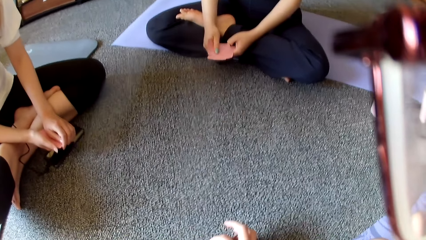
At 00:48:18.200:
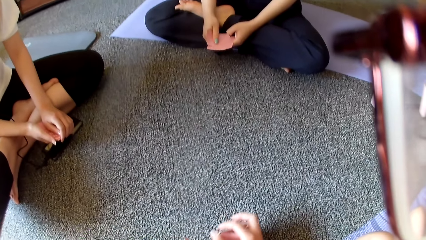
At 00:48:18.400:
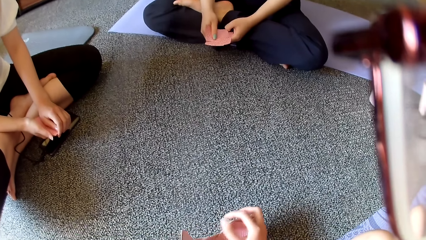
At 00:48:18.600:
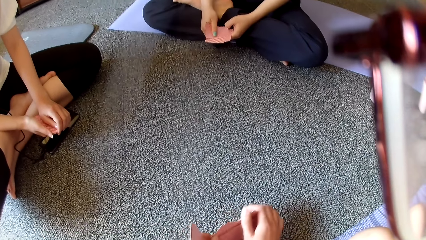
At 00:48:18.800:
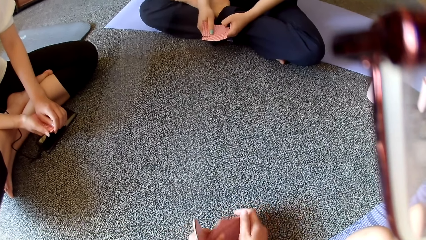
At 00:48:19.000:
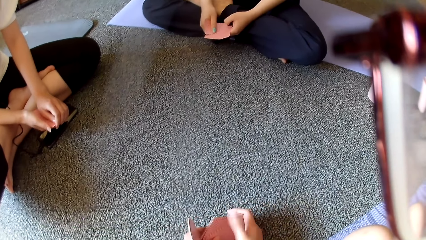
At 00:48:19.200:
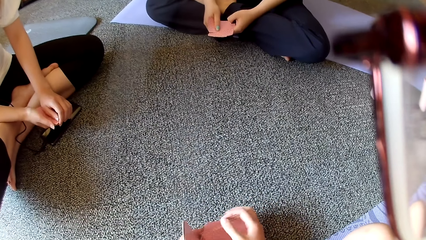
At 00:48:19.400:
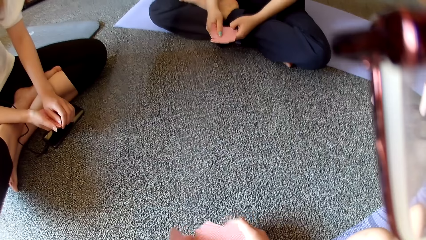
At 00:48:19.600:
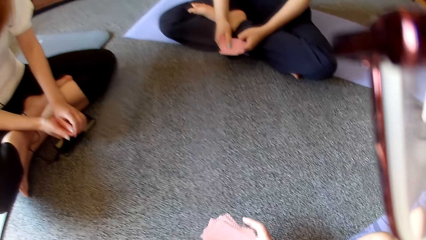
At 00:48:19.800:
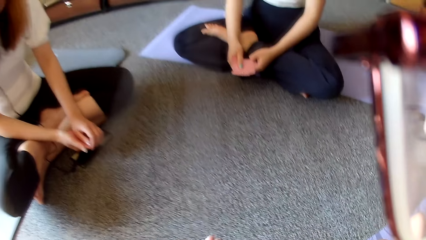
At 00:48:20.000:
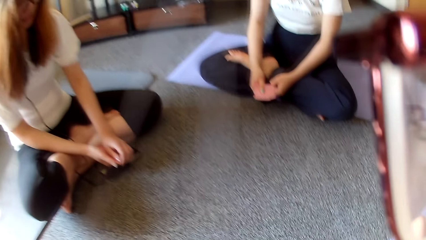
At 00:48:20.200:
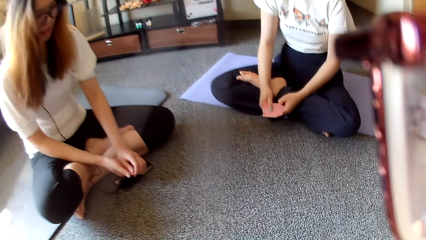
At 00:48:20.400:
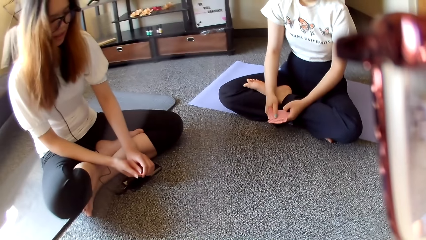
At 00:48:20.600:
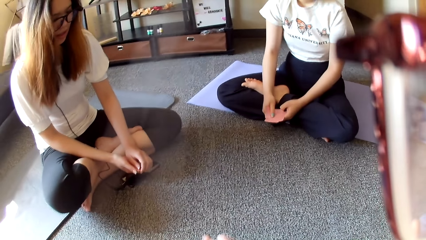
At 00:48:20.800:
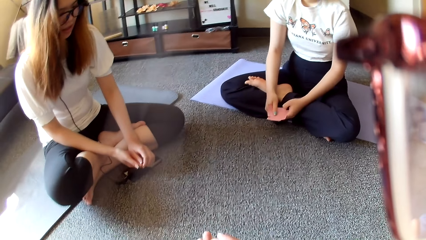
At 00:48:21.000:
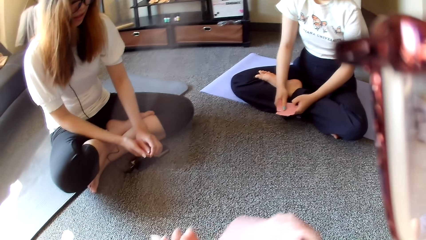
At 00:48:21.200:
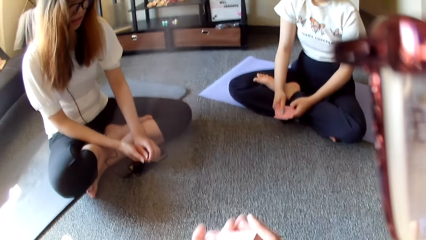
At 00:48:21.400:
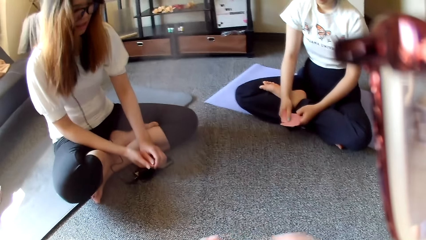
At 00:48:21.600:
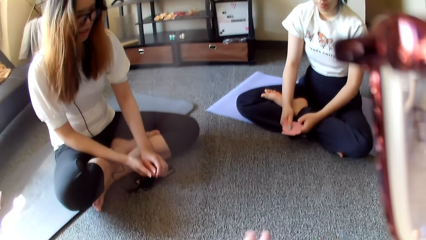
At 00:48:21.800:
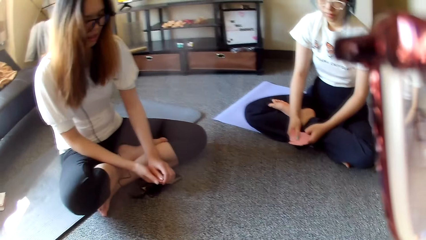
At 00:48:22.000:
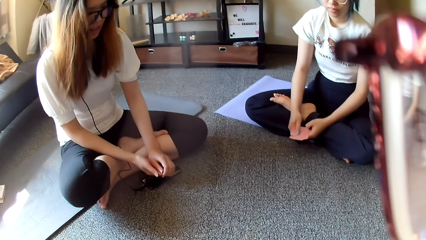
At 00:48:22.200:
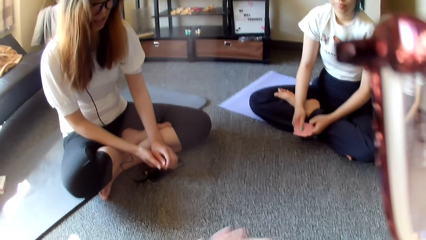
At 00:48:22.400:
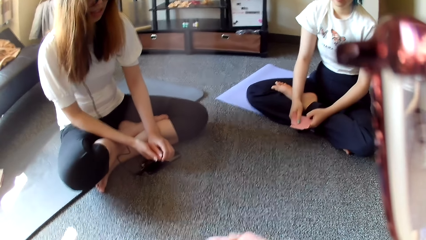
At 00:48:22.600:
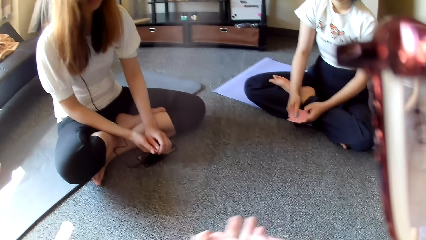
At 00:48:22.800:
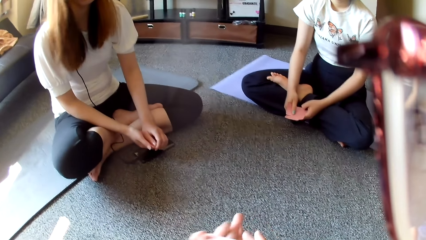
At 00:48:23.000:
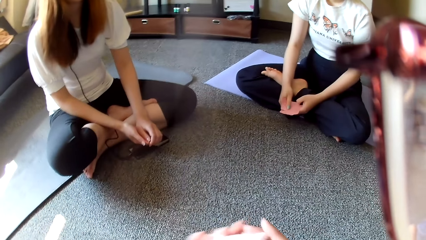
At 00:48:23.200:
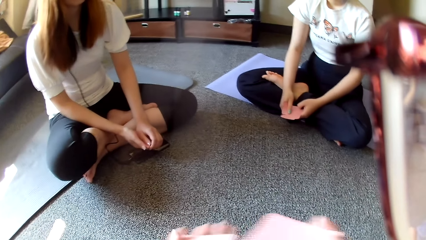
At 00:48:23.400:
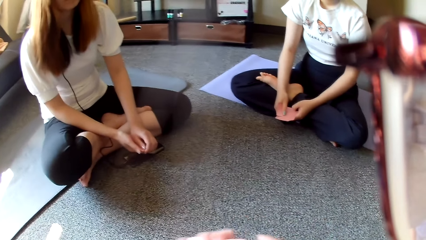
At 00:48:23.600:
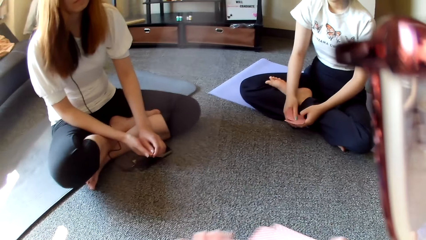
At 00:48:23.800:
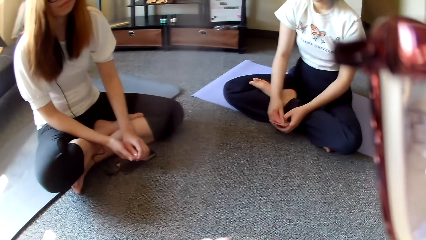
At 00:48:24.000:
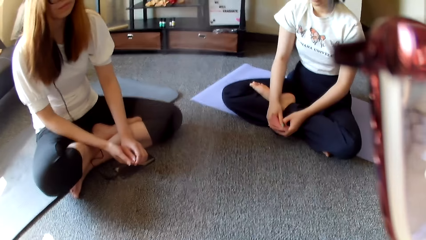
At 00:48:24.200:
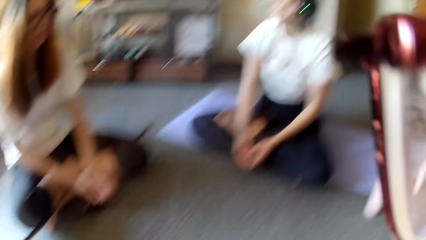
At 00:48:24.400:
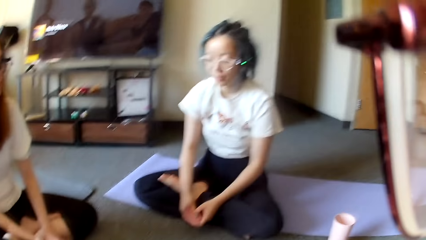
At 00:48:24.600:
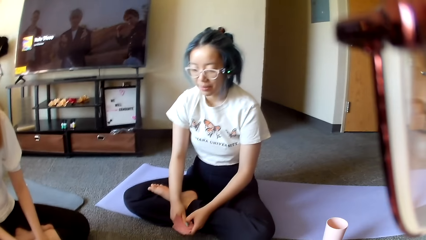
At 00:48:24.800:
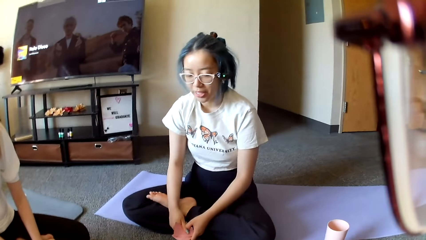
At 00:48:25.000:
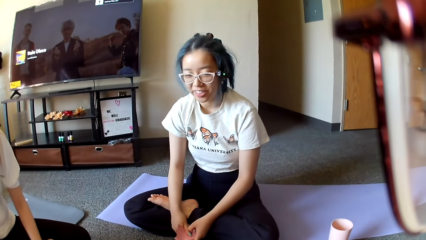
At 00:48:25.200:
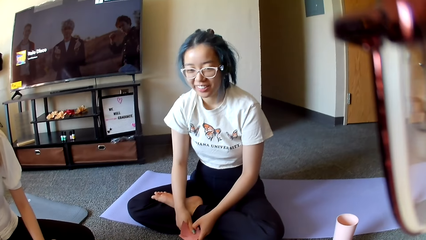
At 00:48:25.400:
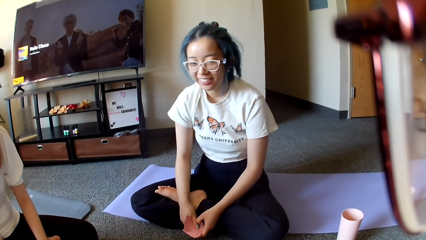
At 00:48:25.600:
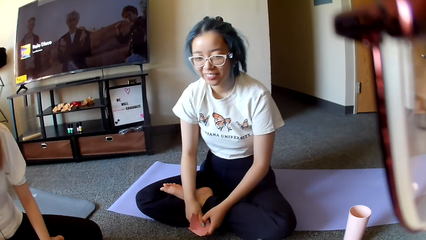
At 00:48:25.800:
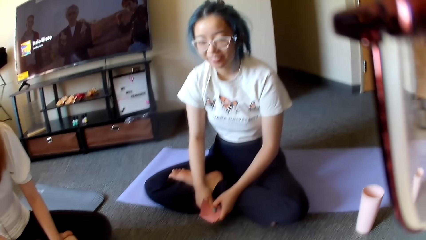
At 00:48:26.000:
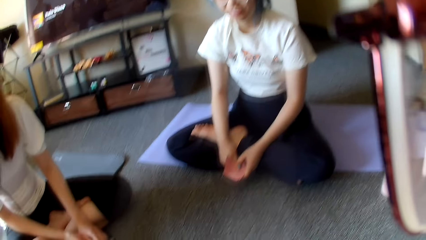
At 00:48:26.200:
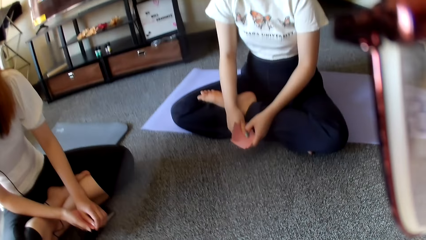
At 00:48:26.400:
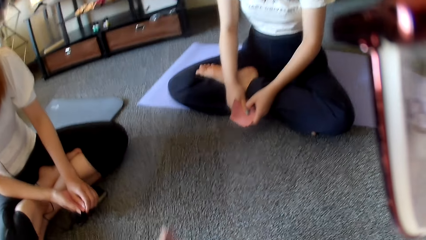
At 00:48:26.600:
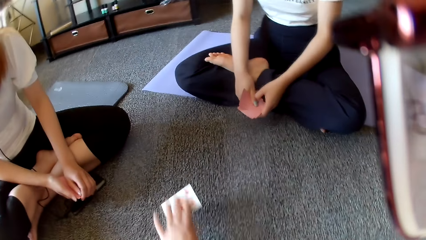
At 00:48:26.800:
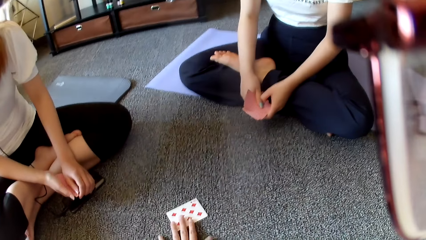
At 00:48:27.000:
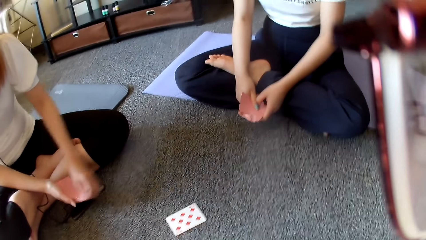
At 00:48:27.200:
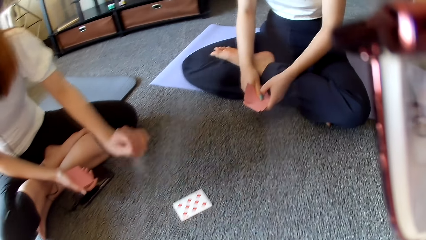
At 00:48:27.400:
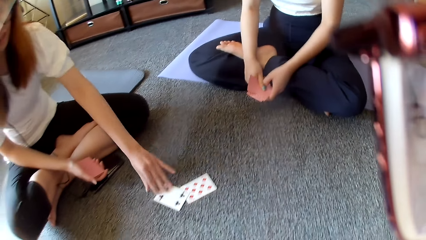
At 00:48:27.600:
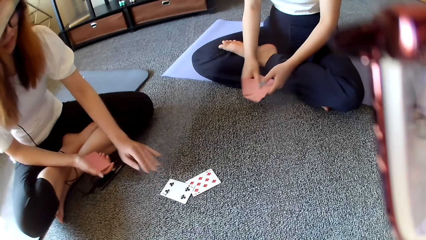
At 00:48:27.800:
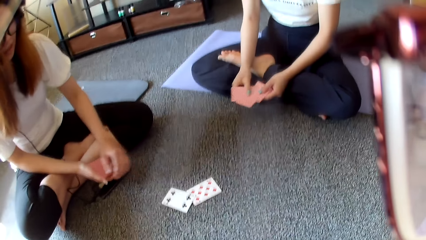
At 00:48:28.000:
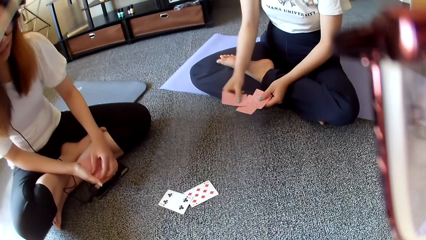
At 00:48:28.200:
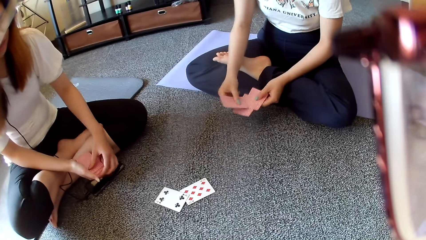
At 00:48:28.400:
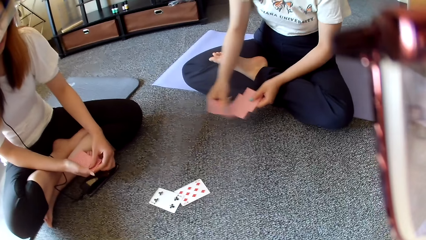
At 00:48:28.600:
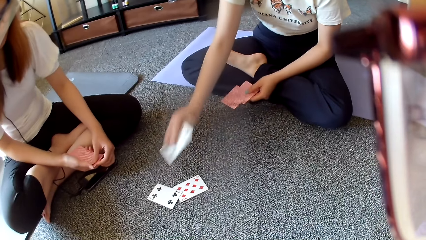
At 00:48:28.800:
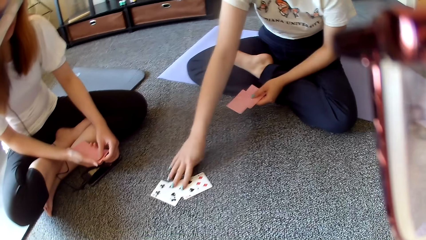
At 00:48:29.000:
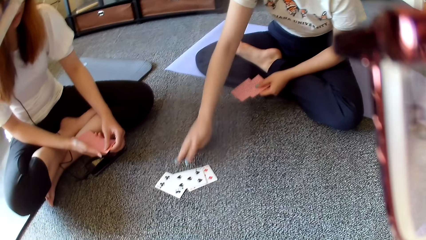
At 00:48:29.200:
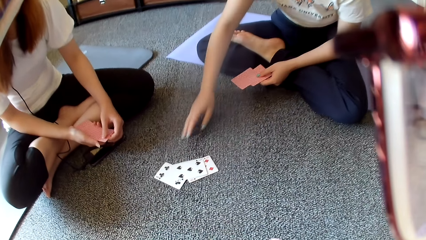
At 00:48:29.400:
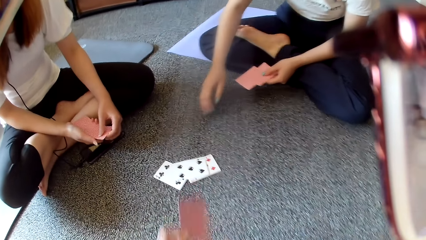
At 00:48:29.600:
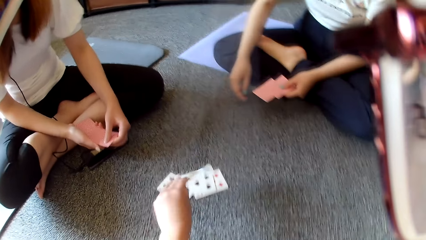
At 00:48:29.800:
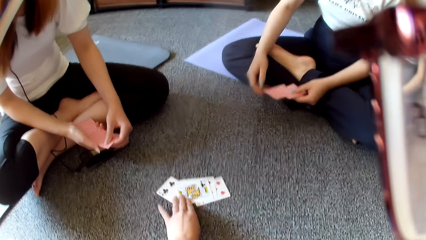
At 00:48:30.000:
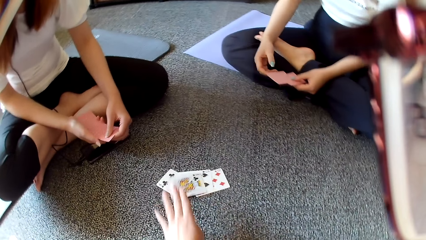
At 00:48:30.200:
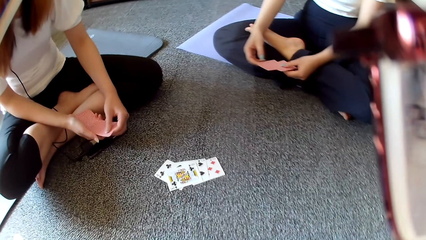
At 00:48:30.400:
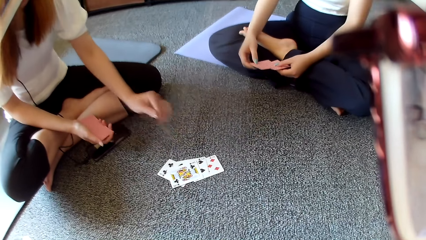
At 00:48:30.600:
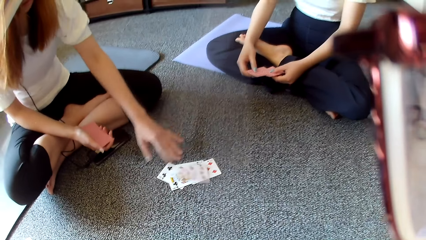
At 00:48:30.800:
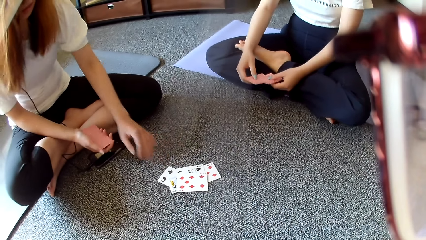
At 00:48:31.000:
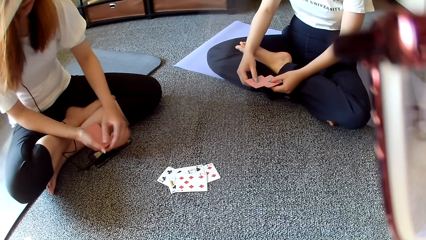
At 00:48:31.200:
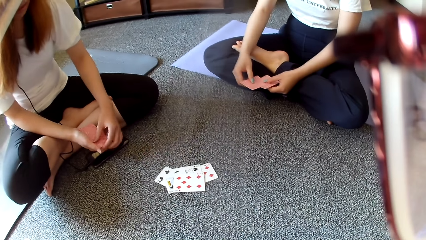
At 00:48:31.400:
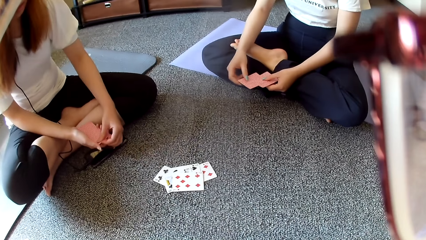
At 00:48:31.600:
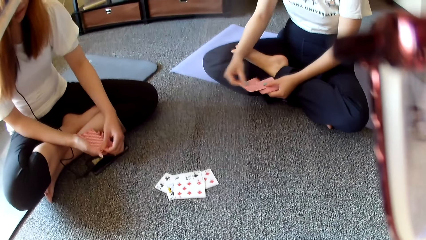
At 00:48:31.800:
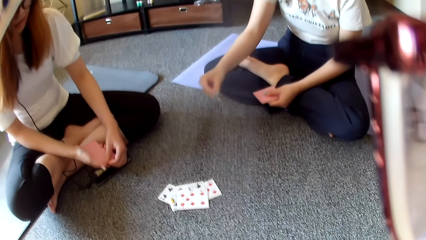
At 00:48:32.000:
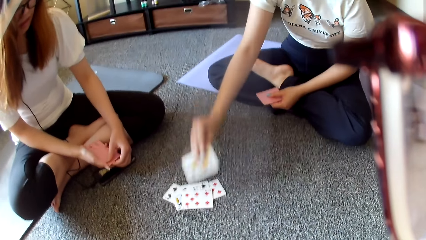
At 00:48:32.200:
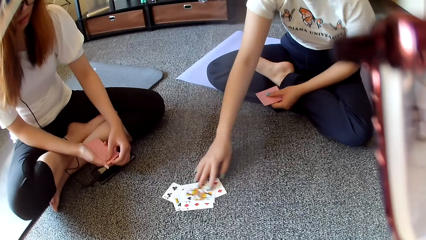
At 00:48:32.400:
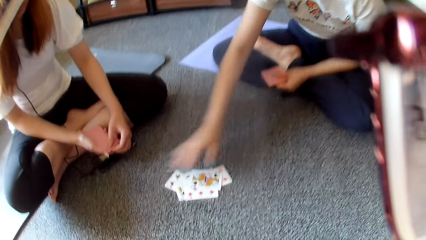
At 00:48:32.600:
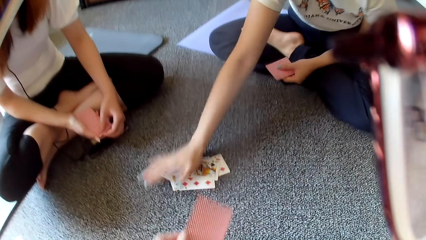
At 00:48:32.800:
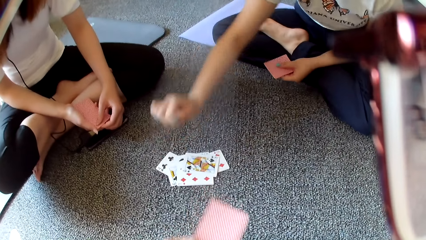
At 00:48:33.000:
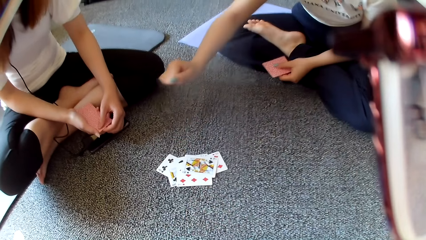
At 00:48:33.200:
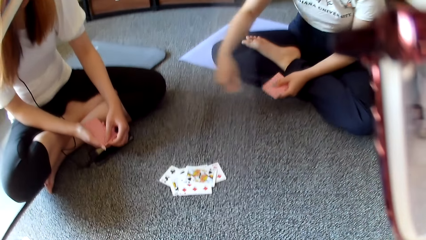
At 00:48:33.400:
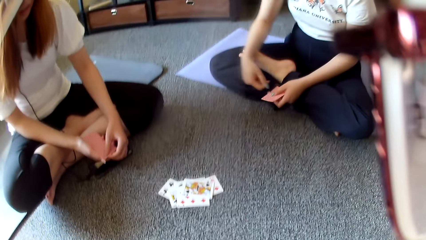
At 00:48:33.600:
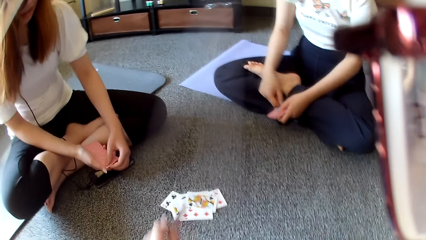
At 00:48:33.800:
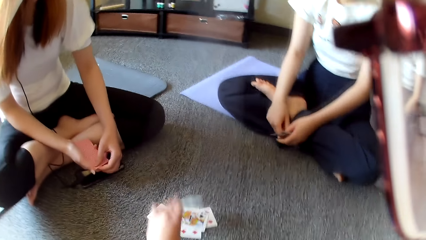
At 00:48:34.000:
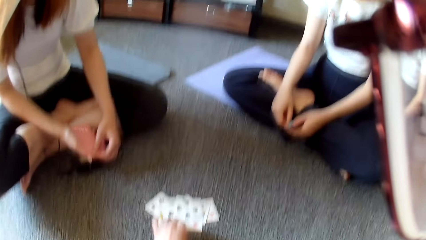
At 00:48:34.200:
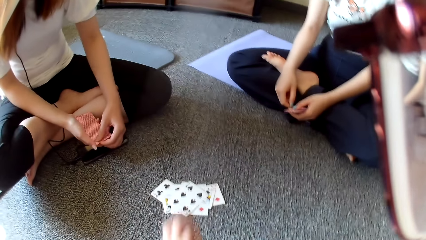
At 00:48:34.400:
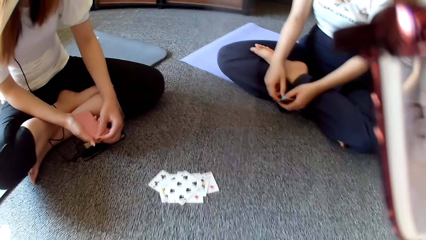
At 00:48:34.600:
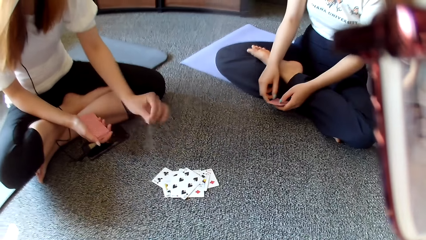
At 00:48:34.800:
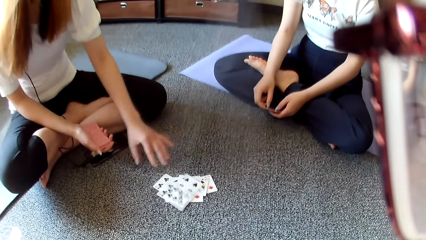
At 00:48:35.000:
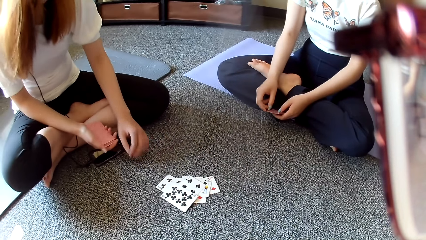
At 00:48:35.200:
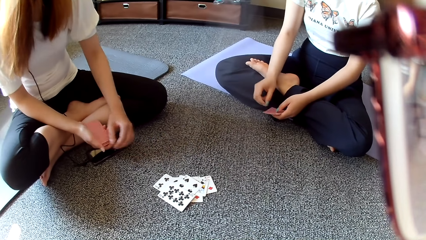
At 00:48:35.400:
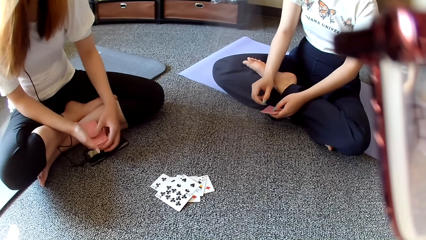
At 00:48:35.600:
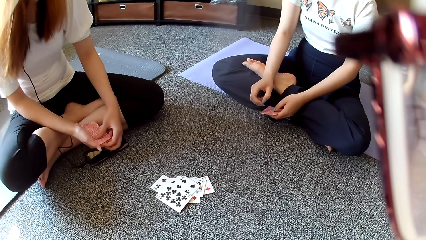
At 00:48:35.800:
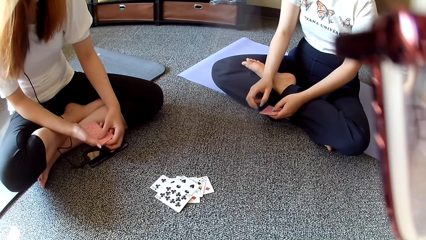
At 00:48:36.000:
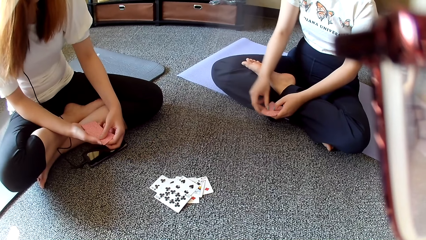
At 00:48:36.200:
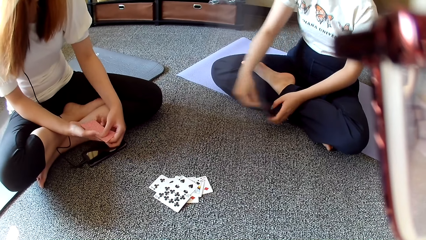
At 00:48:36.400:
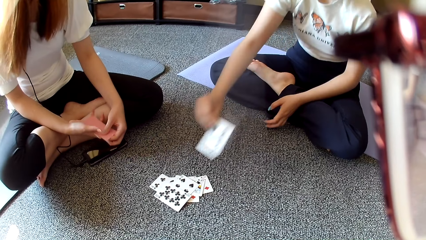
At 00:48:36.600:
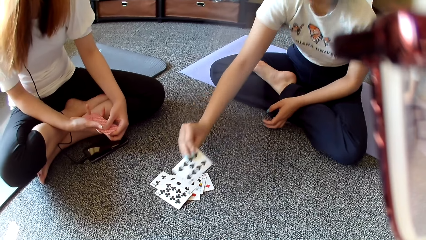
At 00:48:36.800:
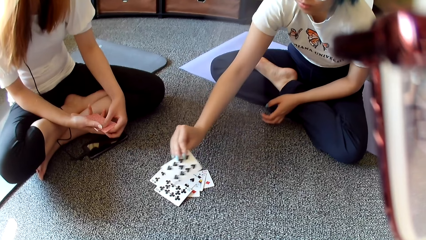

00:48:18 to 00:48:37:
The camera wearer shuffles the card. They place the card on the floor. A woman places the card on the floor. Another woman places the card on the floor. The camera wearer places the card on the floor. The first woman places the card on the floor. The other woman places the card on the floor. The camera wearer moves the hand and places the card on the floor. The first woman places the card on the floor.
